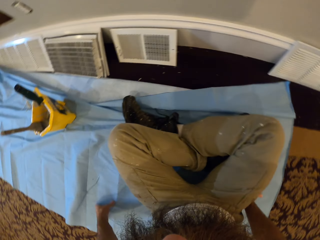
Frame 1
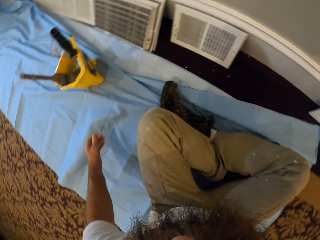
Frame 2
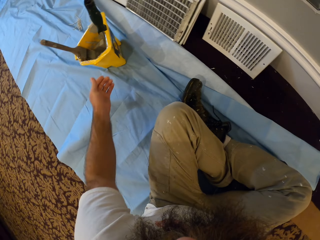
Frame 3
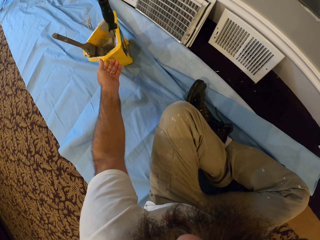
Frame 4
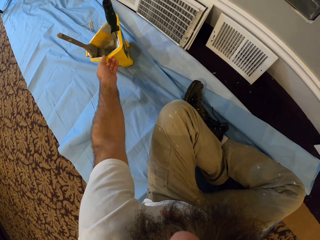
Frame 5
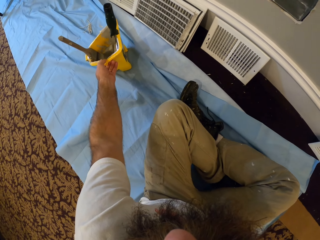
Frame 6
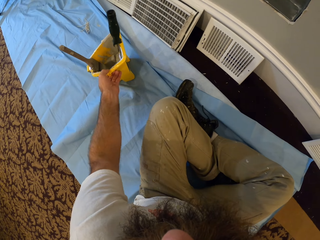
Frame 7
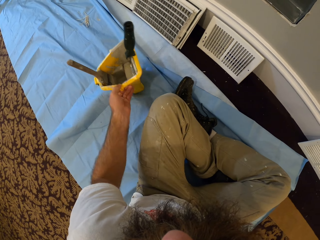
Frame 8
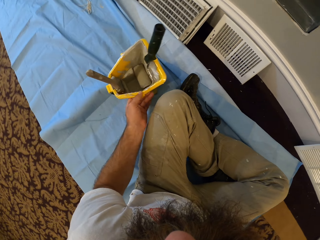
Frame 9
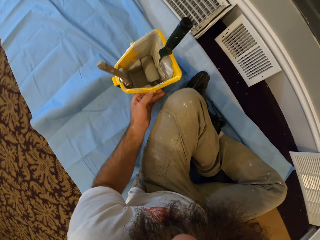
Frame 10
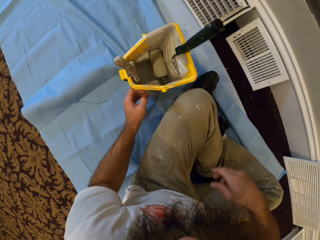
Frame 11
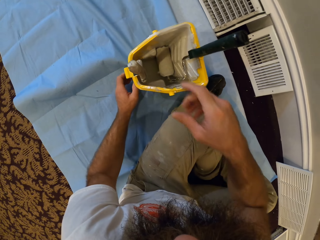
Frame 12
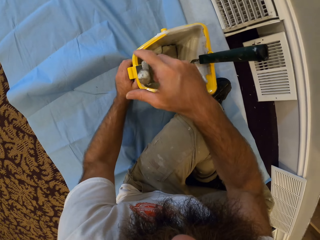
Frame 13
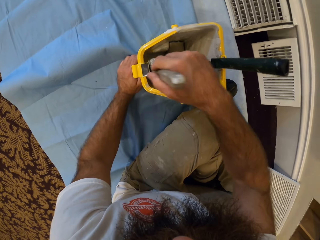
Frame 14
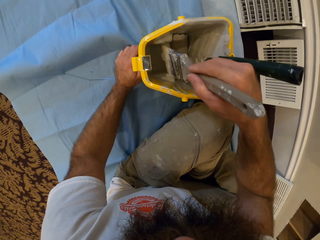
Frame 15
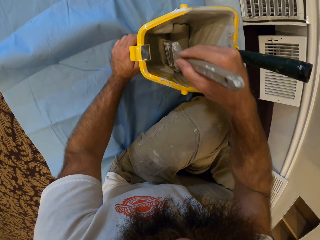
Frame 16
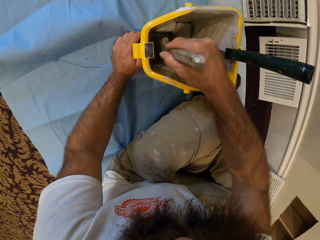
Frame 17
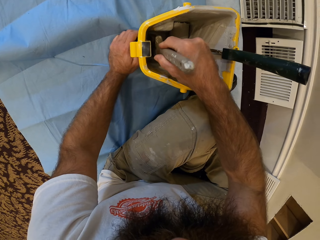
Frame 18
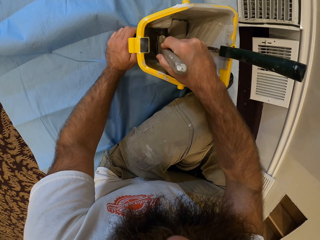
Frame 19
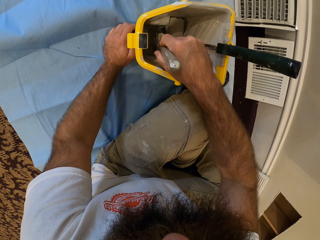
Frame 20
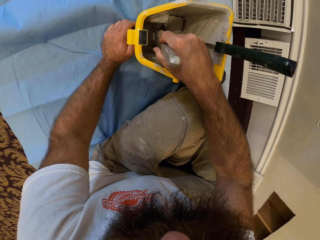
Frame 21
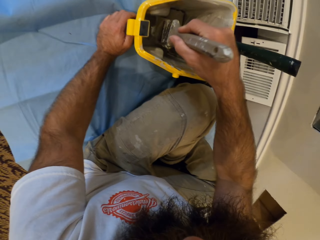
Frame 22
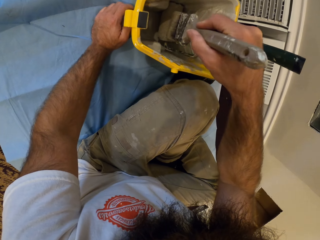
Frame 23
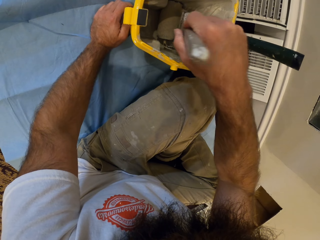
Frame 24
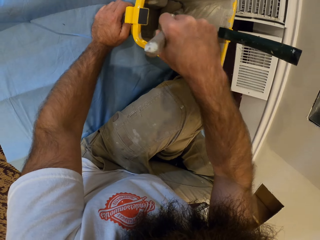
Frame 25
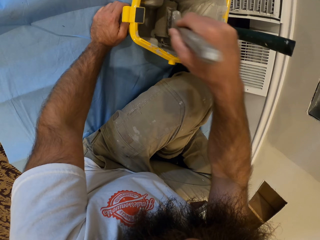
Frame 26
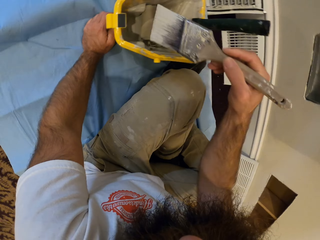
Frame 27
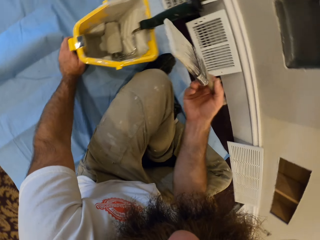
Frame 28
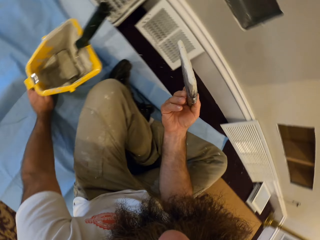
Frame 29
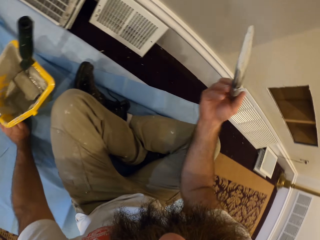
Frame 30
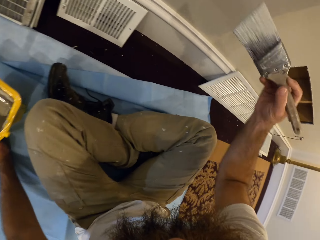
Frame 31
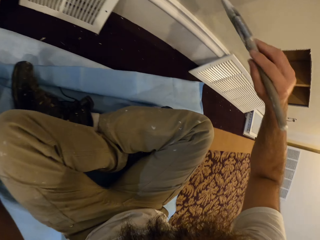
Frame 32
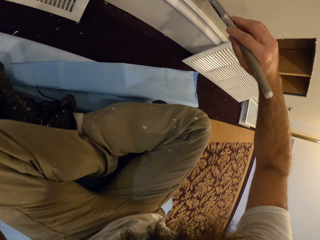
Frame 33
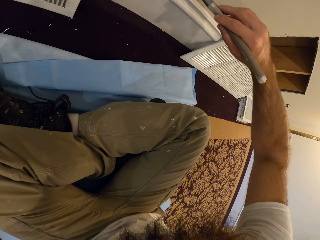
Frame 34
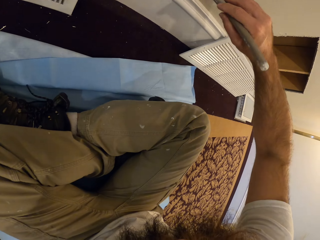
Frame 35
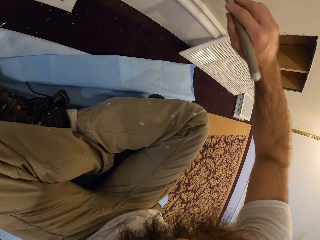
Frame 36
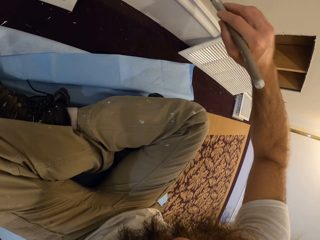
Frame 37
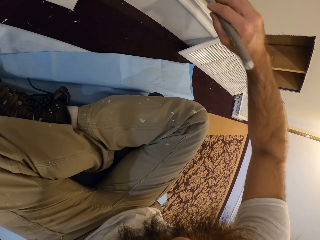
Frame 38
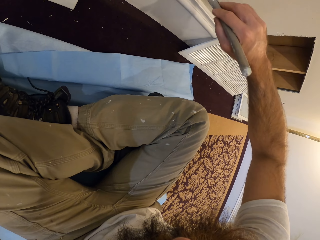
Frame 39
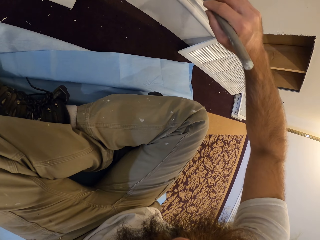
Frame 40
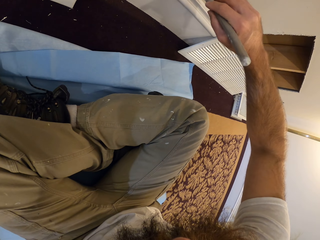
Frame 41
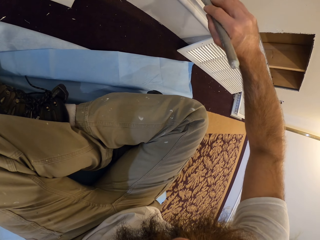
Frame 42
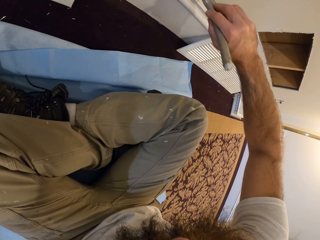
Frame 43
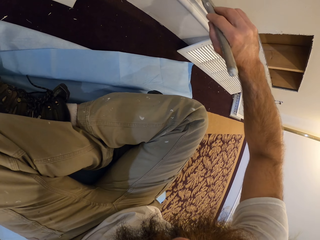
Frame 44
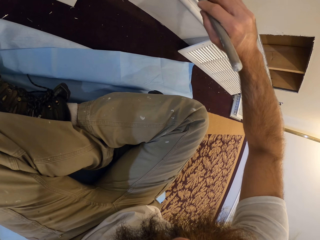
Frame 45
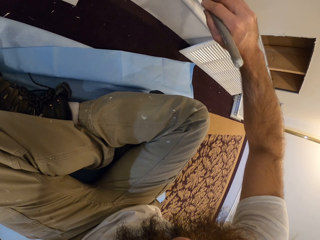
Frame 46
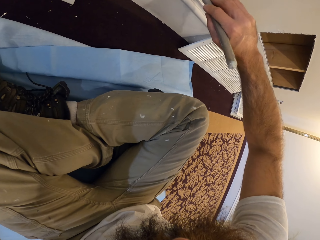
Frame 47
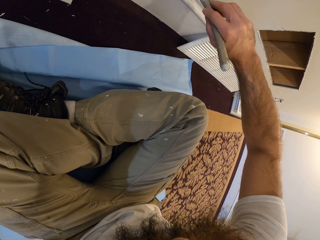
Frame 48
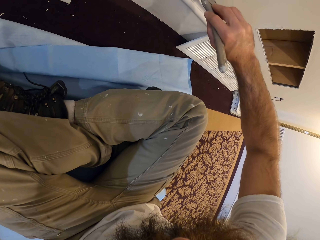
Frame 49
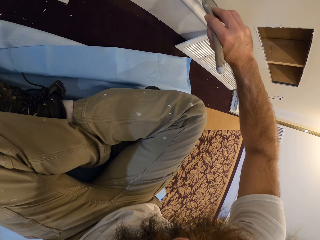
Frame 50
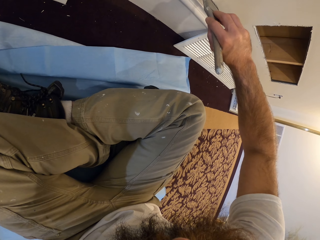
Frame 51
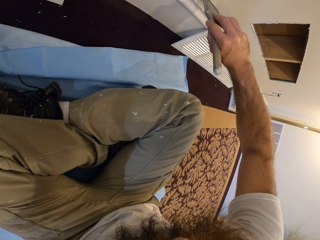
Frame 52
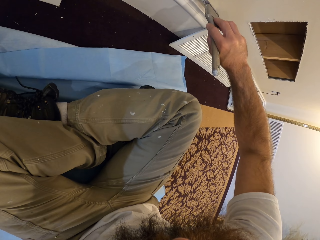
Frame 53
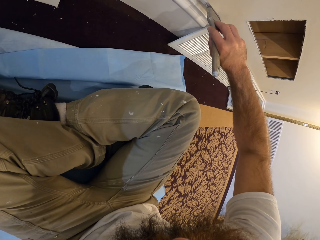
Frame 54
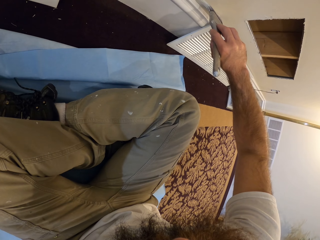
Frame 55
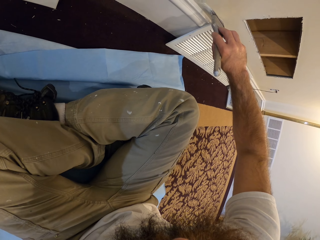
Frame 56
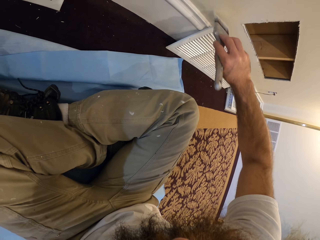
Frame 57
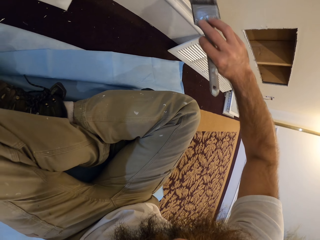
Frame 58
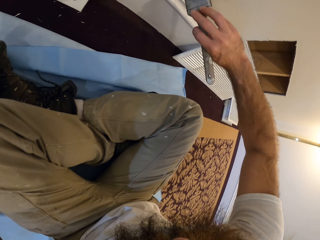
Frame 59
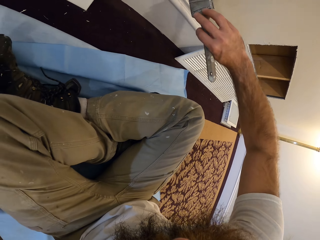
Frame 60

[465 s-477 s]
The camera wearer moves the paint bucket on the floor with his left hand. He takes paint from the paint bucket with the paint brush in his right hand. He takes the paint brush. He rubs the paint brush in the paint. He paints the wall with the paint brush in his right hand.

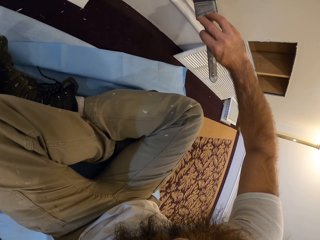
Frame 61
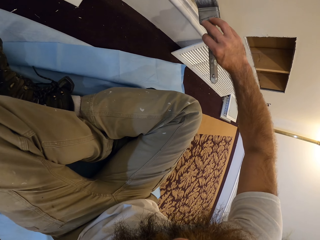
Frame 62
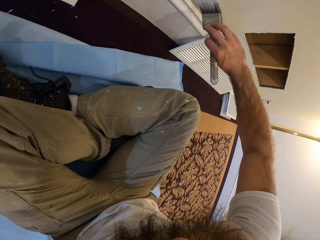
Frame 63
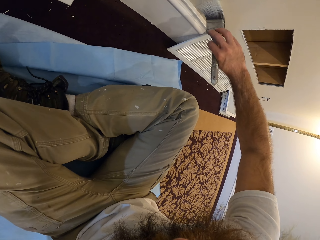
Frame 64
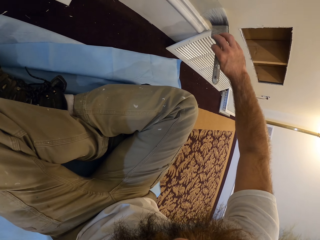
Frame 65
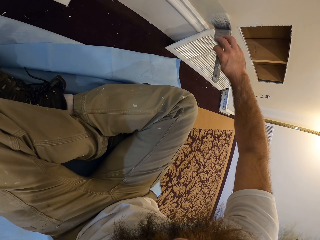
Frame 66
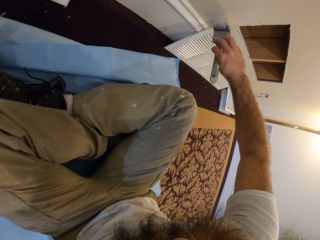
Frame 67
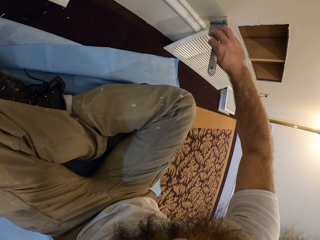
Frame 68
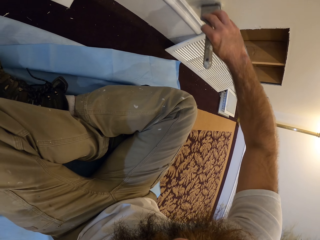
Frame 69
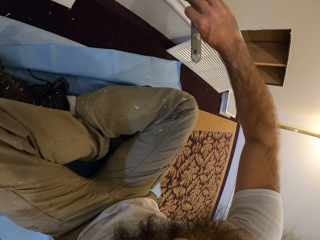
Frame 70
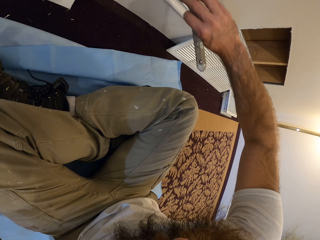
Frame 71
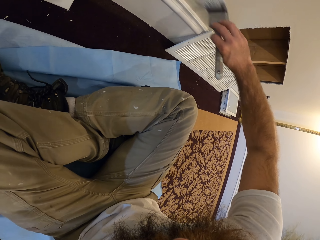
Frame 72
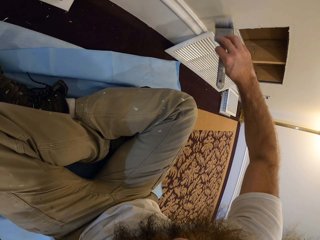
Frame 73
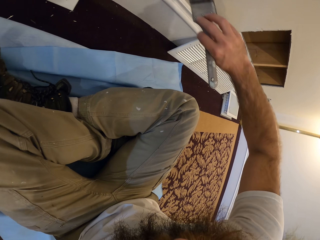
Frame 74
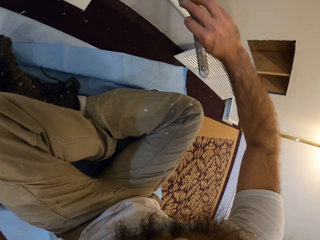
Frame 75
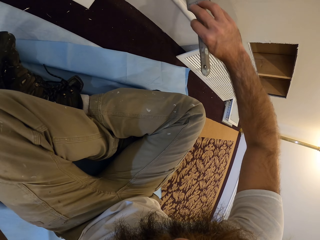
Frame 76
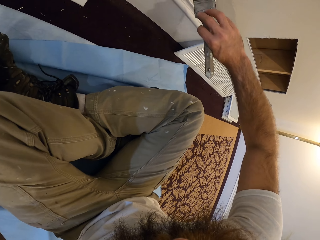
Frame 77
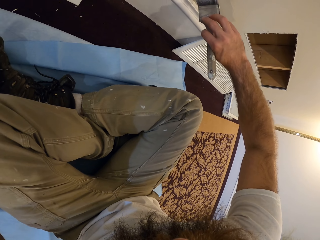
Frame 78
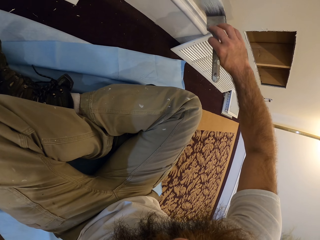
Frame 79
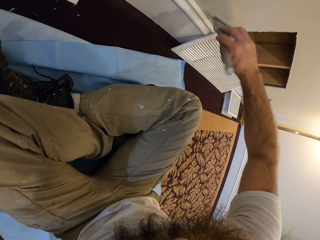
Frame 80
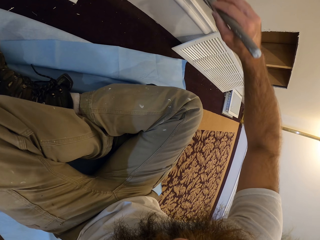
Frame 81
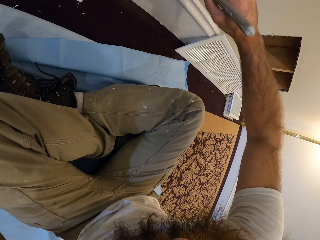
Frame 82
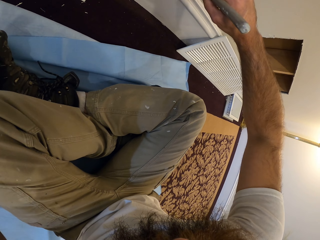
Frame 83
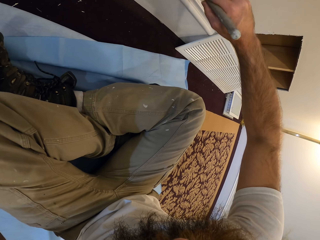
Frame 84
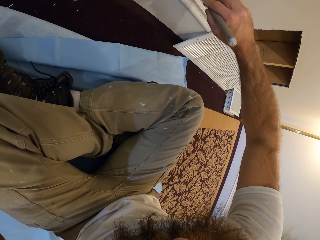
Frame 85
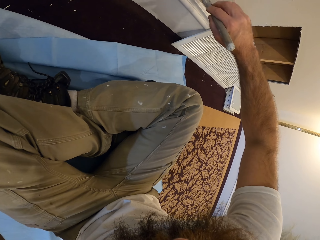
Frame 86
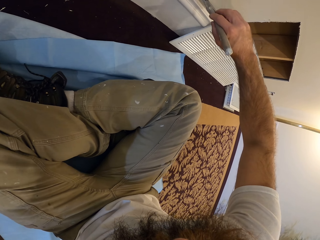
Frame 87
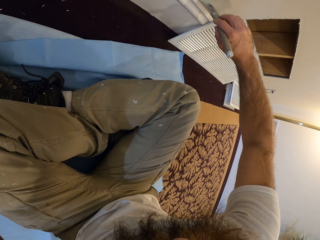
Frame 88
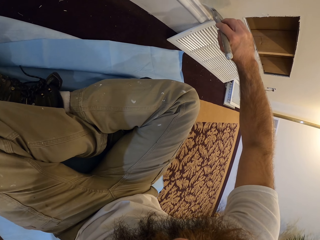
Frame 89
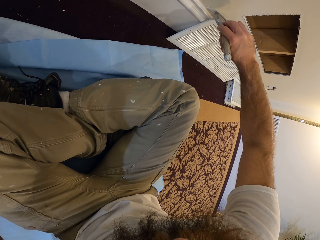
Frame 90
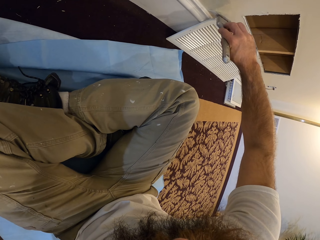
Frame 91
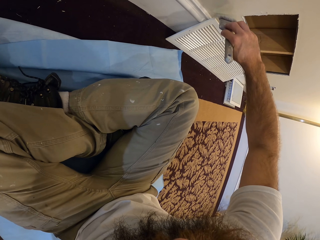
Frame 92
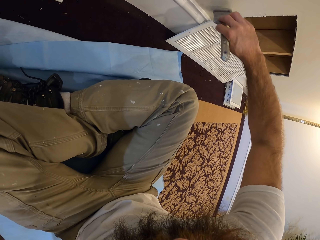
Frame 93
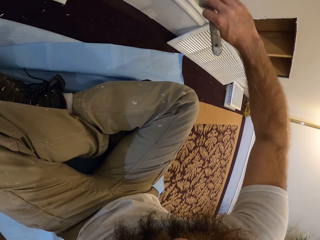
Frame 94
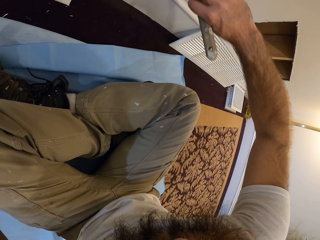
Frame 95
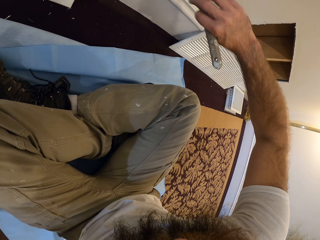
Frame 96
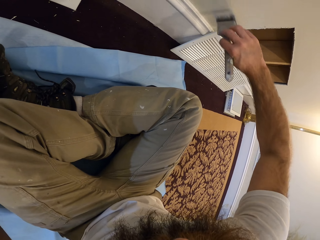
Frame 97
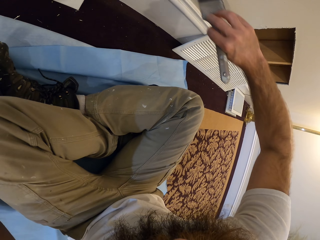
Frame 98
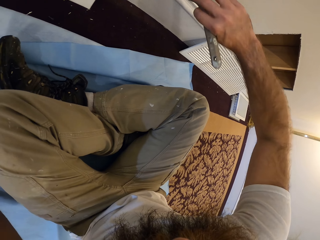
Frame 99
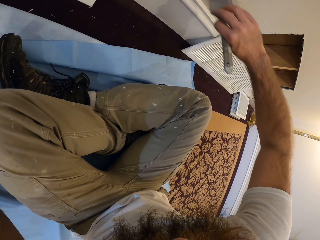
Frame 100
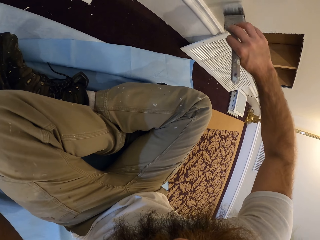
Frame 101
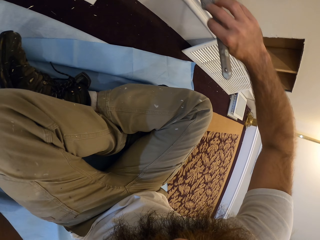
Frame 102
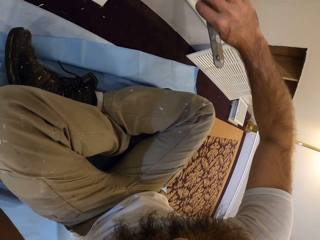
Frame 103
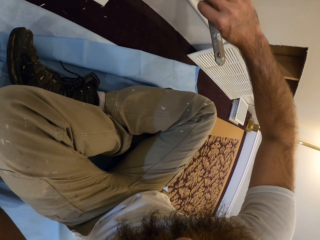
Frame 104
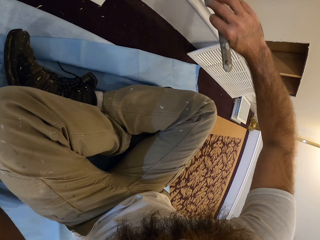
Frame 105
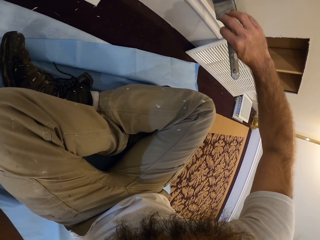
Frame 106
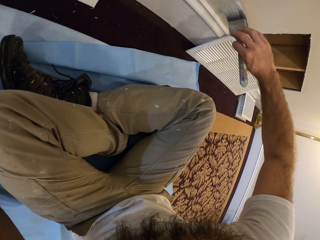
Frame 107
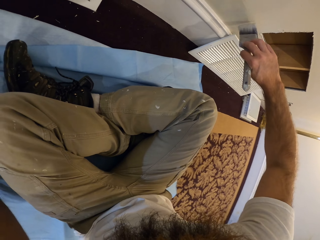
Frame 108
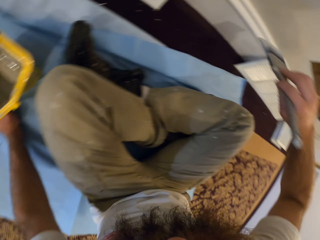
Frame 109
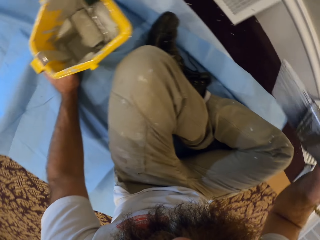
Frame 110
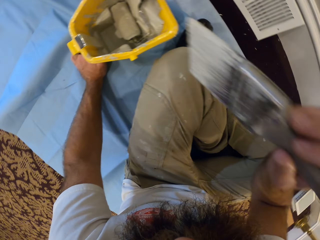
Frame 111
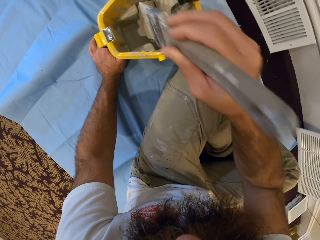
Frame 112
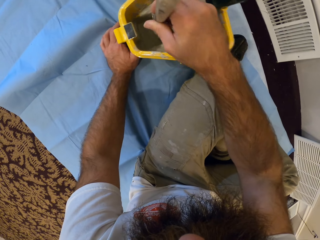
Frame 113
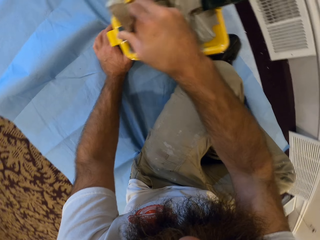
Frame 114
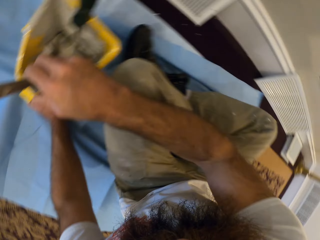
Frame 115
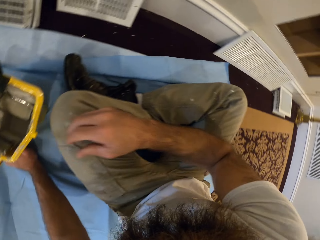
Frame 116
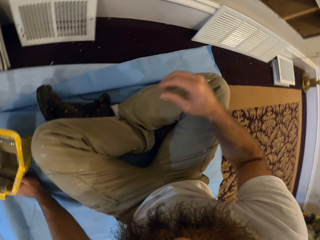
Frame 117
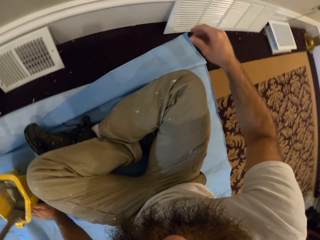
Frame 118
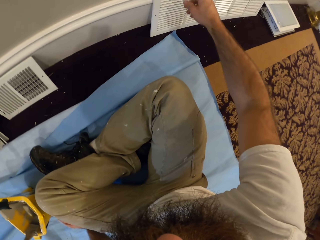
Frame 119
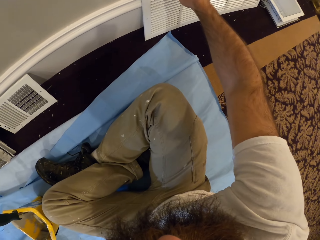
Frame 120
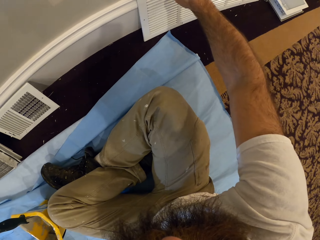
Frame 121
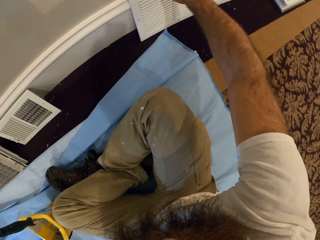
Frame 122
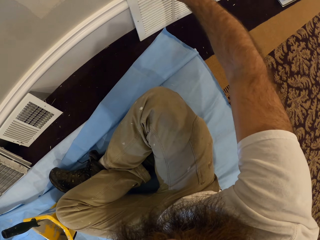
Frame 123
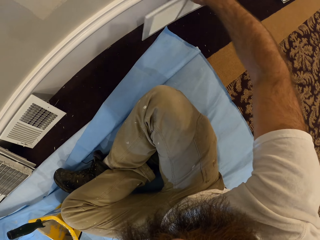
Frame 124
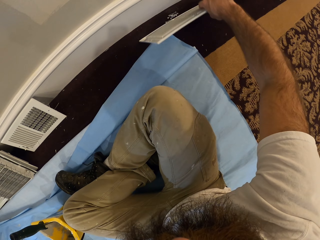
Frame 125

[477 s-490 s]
The camera wearer drops the paint brush in the paint bucket with his right hand. He removes a vent cover from the wall with his right hand.
